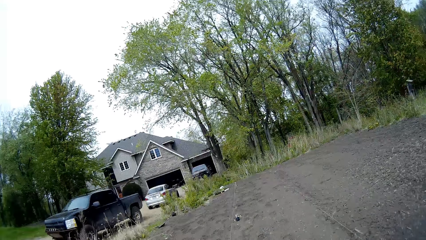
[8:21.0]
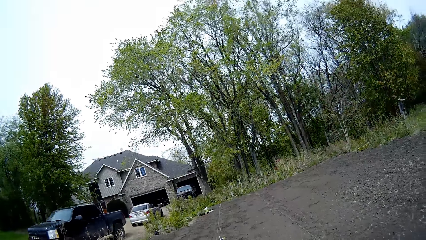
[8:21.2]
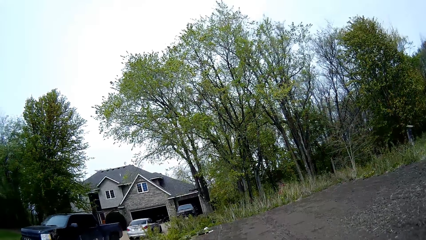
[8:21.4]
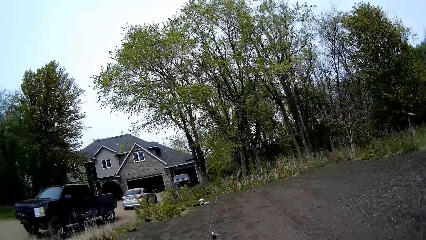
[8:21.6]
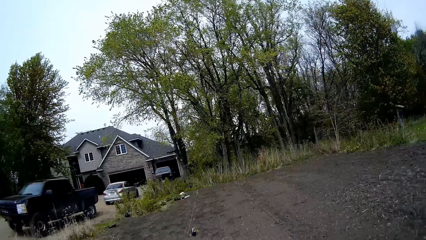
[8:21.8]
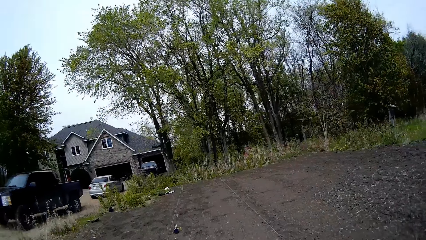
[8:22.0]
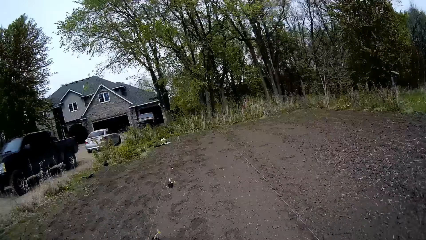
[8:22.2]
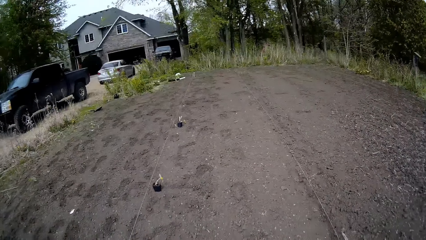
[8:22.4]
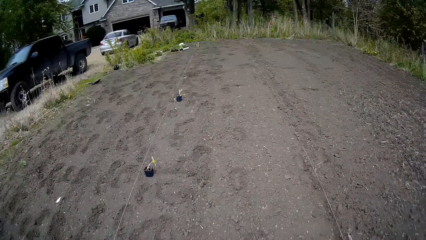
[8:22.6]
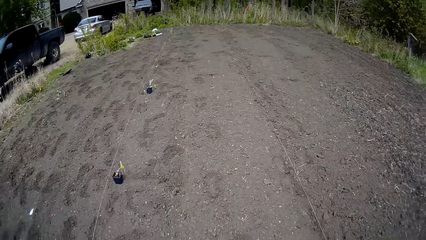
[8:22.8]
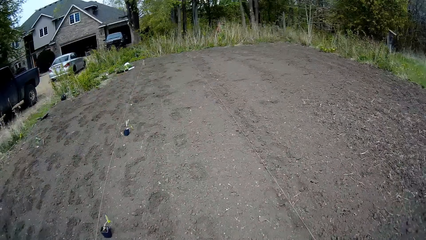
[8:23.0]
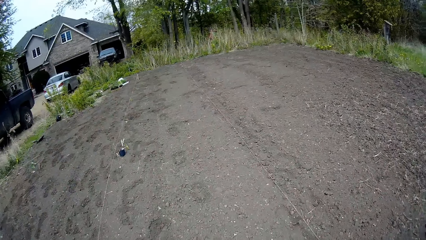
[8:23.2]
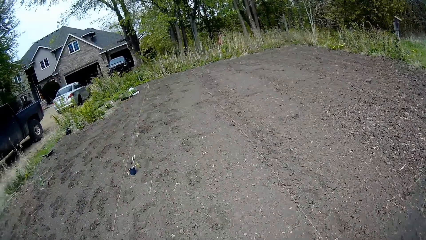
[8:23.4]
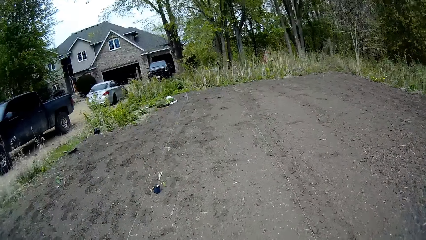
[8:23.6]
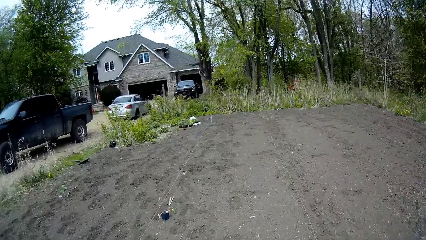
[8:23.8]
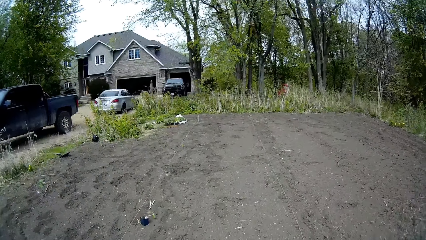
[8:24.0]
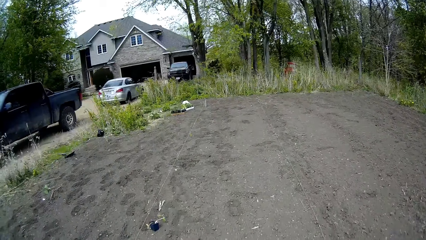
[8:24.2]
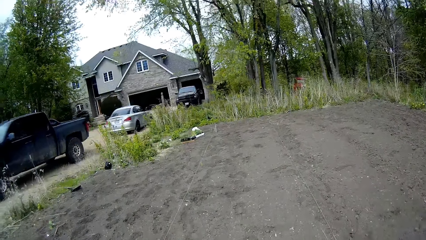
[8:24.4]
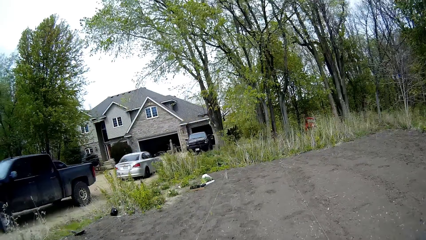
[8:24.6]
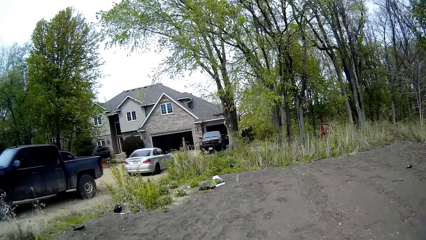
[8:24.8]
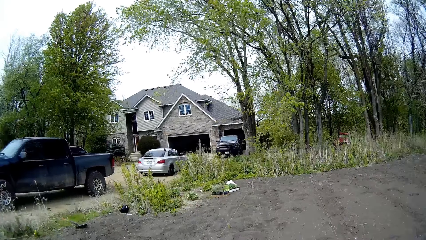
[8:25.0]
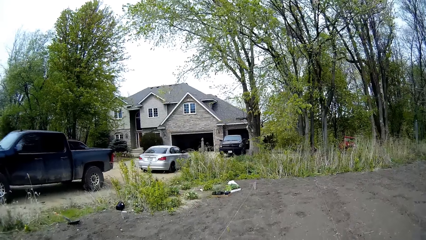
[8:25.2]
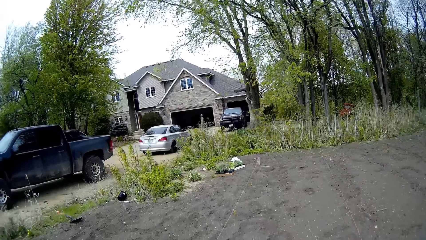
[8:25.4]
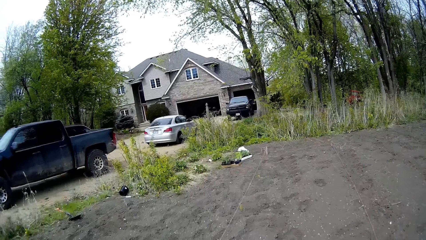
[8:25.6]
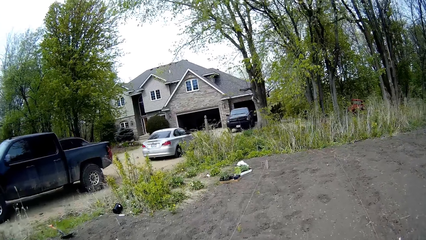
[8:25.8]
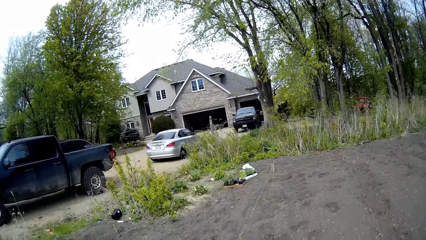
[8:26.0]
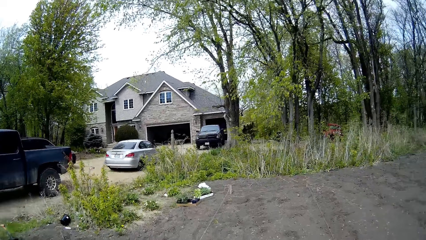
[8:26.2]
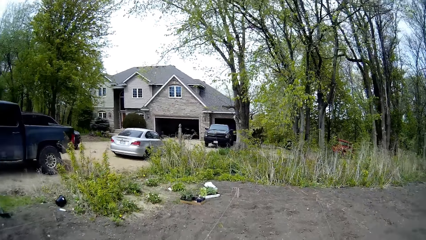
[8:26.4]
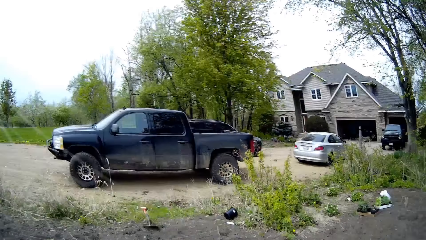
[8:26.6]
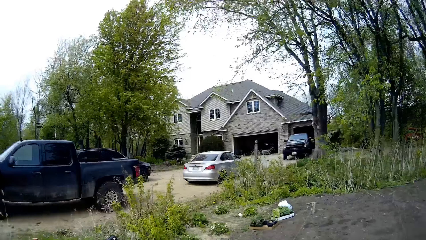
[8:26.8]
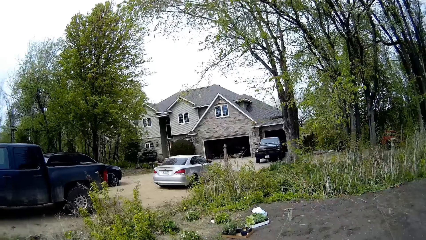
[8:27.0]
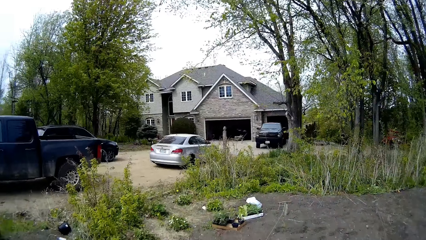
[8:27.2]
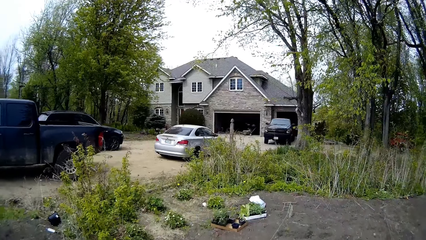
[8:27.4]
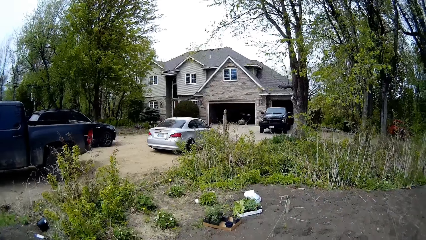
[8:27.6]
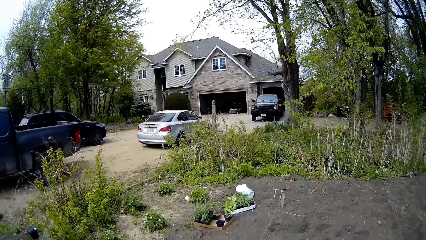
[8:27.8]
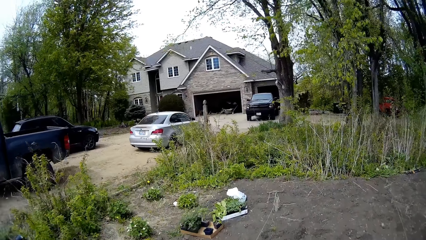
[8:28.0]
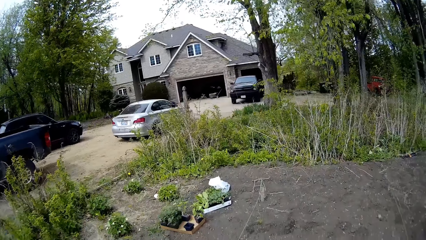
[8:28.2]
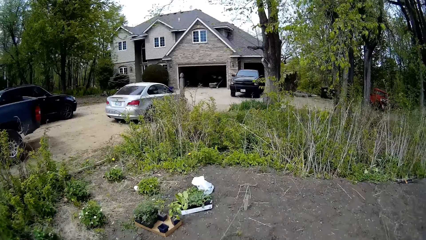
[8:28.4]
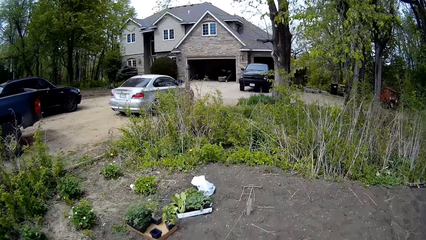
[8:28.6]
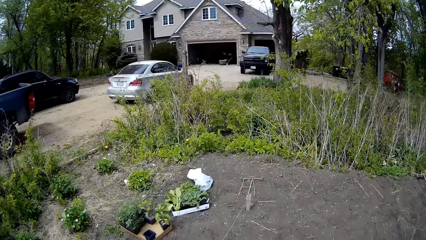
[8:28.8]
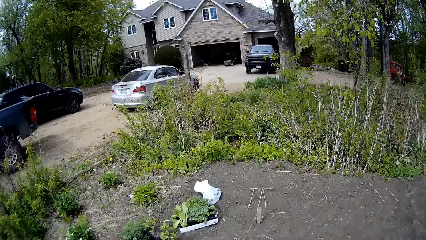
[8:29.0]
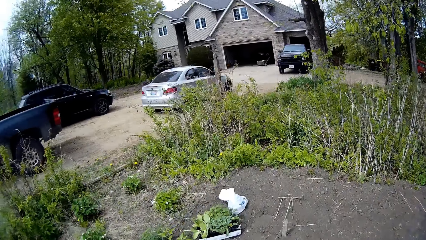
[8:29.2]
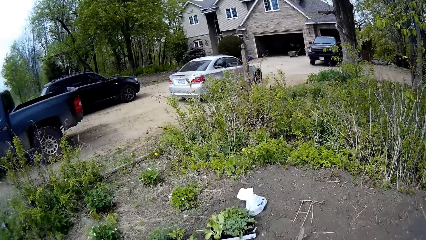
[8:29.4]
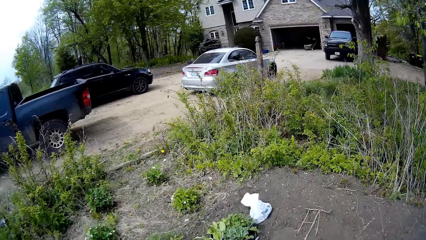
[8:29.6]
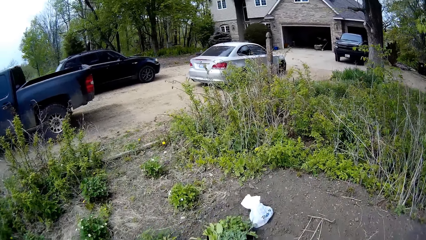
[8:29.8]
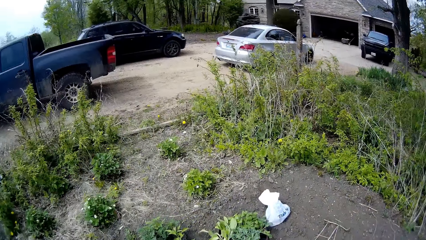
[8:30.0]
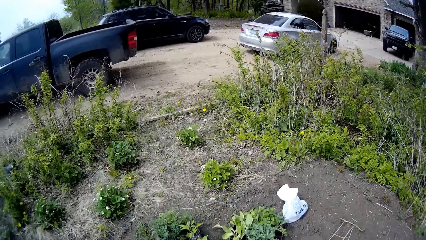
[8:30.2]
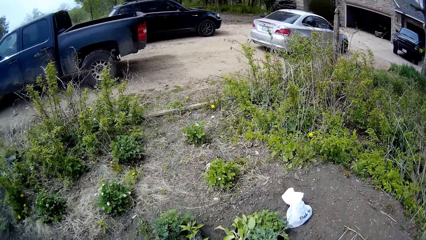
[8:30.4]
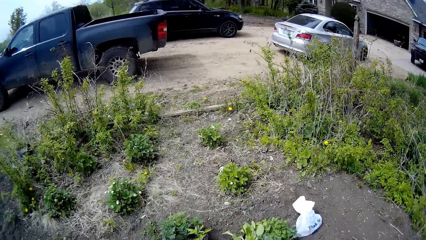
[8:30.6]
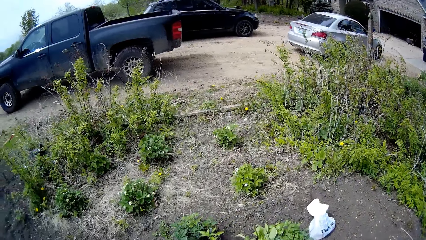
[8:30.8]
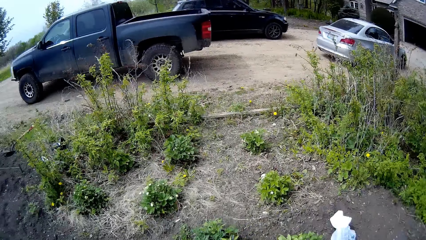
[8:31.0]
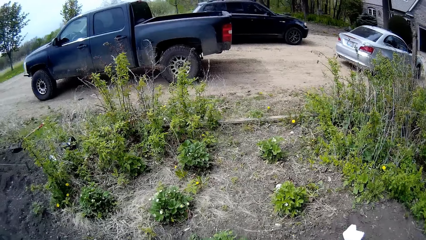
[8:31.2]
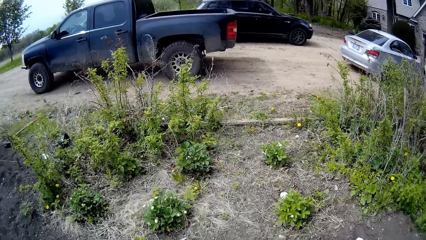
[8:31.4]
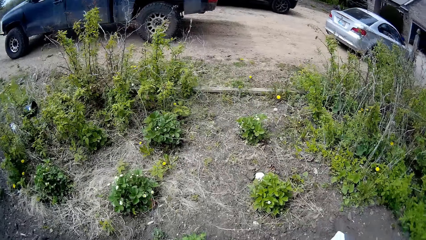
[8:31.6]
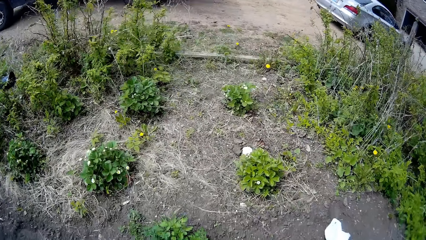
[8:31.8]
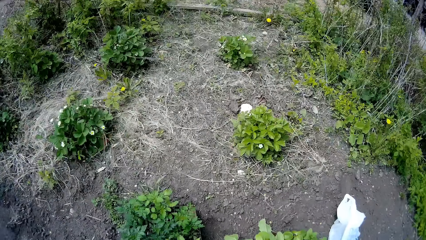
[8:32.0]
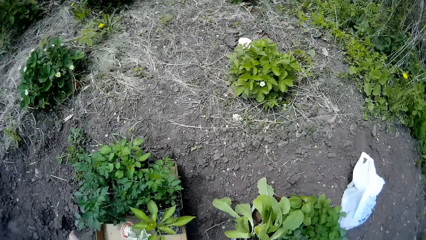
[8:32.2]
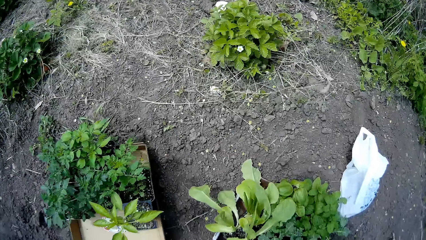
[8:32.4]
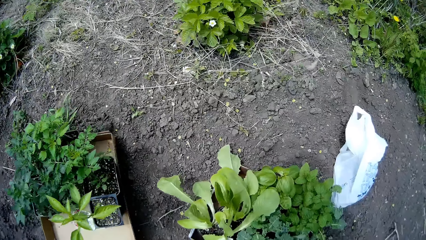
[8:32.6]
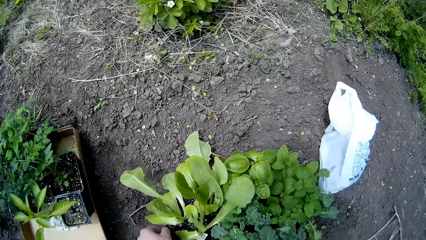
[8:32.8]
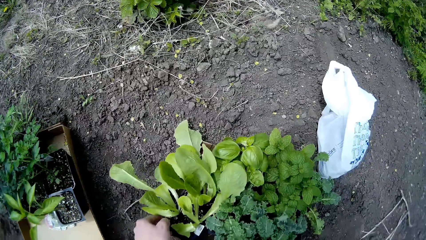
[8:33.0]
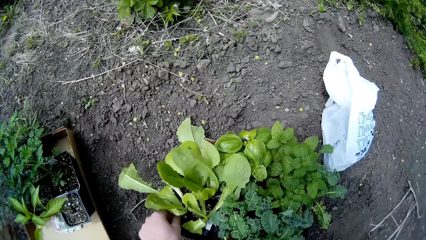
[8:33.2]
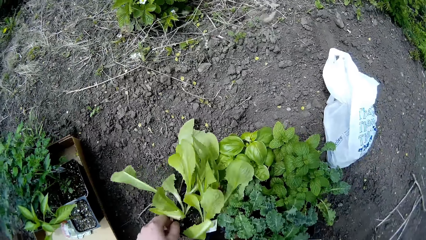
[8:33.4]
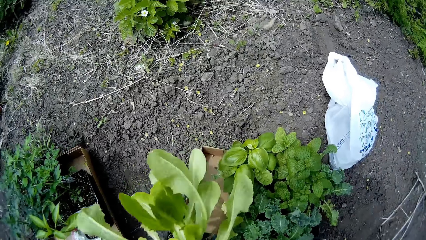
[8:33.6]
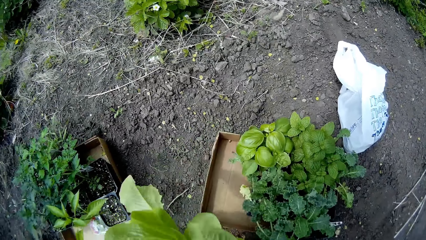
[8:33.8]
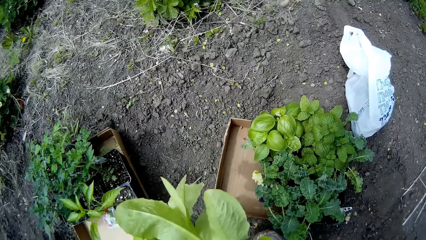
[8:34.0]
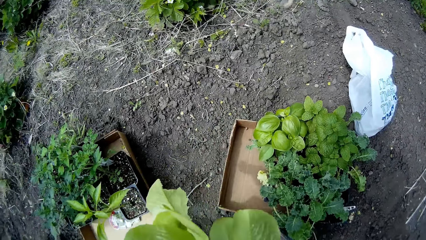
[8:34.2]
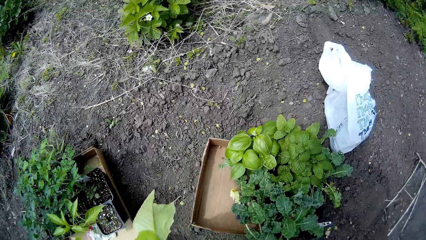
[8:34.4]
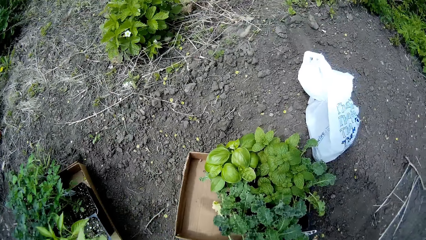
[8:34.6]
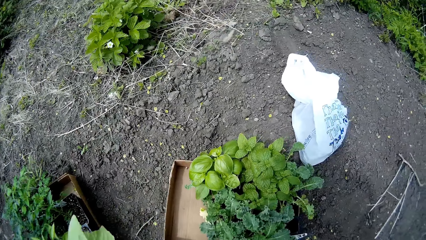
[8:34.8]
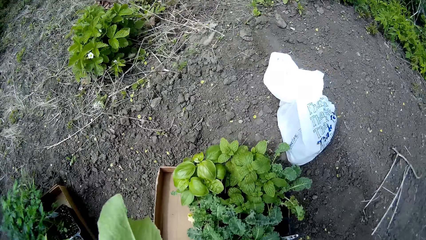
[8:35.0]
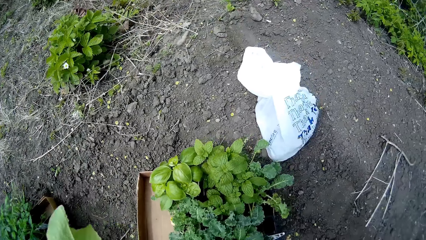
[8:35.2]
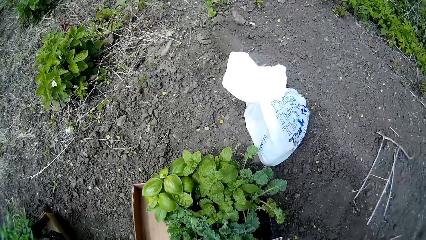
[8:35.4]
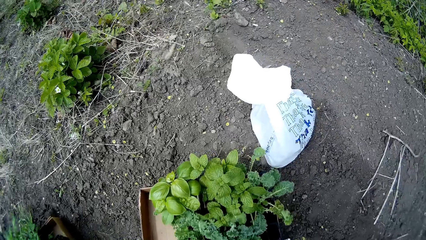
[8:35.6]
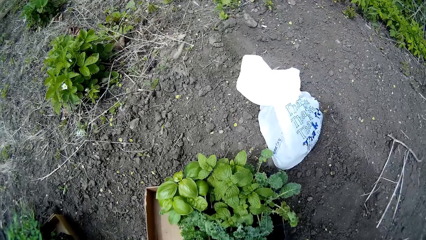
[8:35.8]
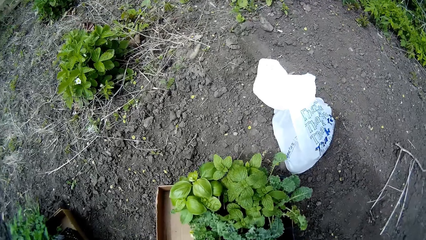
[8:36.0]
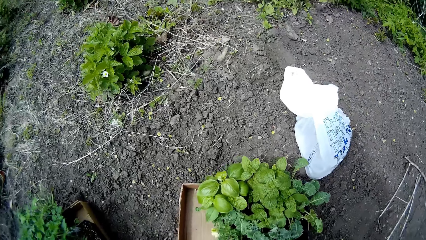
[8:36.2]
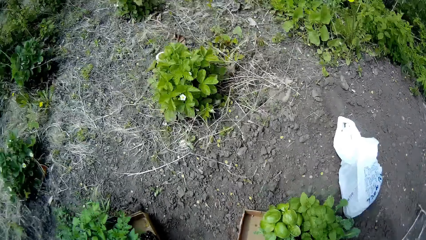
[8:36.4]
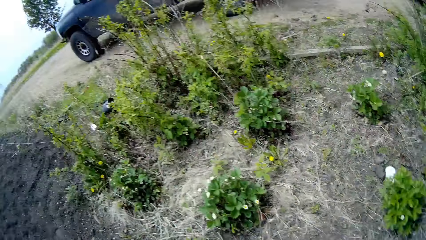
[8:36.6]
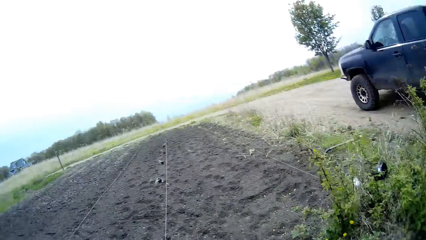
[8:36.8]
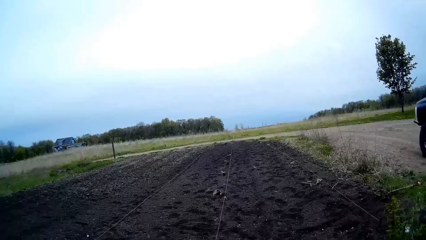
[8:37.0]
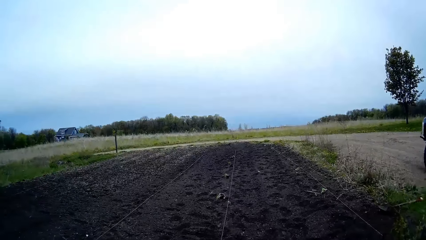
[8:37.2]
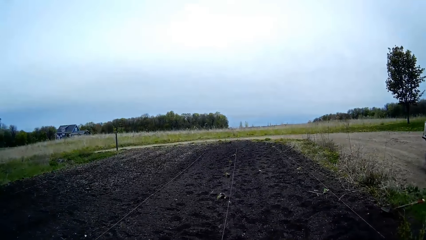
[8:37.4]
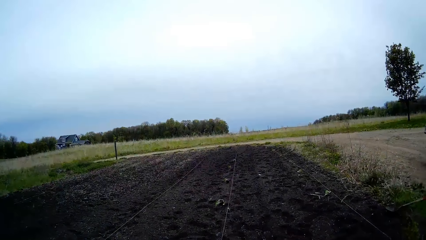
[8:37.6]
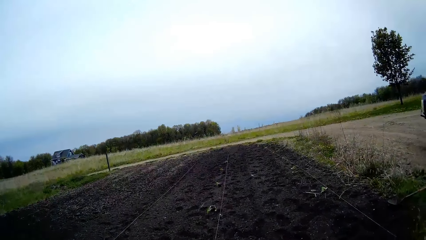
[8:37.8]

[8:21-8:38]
The camera wearer walks around the garden. She picks up a container of seedlings from the box of seedlings with her hand.
